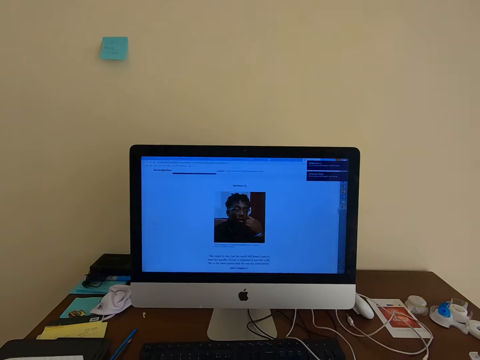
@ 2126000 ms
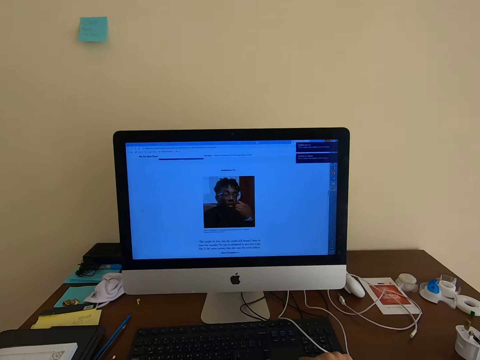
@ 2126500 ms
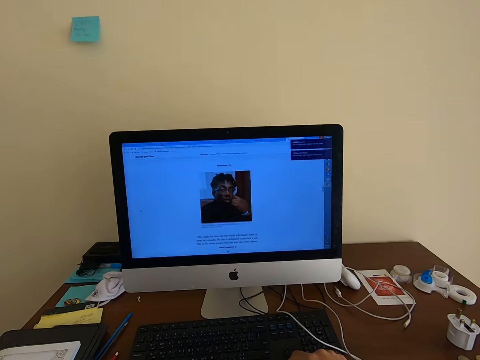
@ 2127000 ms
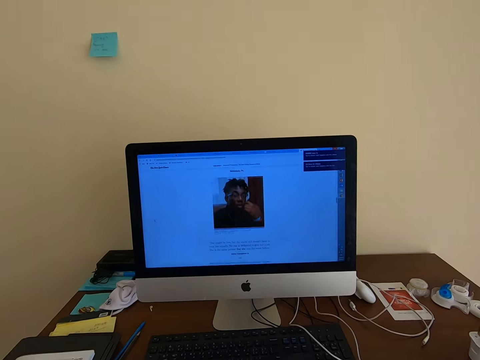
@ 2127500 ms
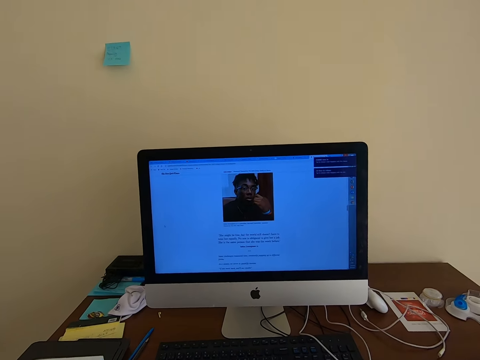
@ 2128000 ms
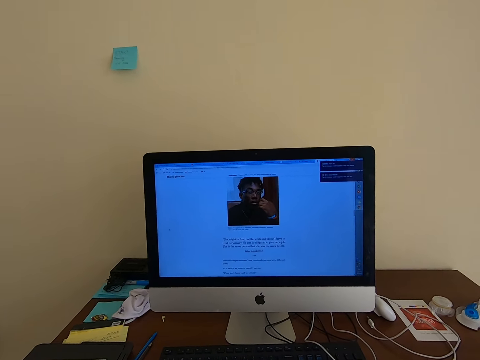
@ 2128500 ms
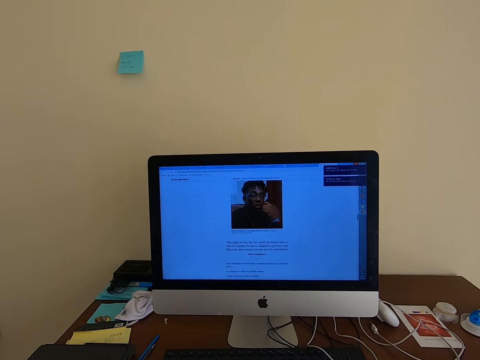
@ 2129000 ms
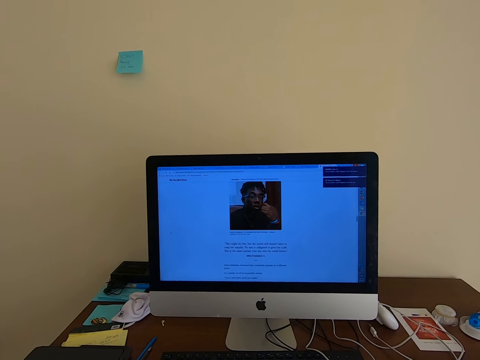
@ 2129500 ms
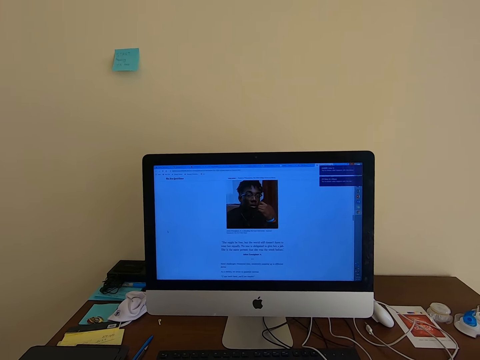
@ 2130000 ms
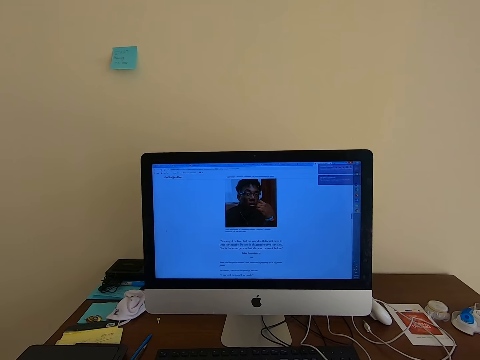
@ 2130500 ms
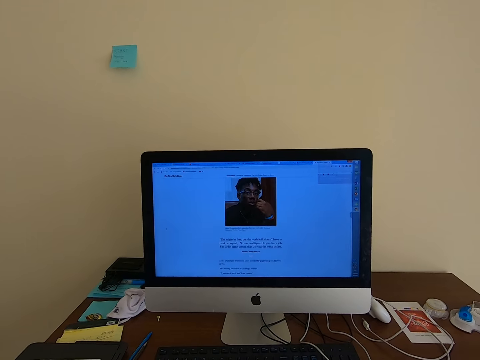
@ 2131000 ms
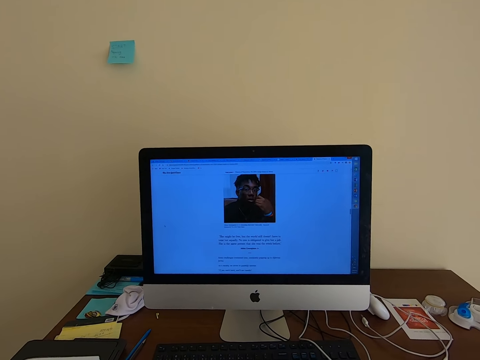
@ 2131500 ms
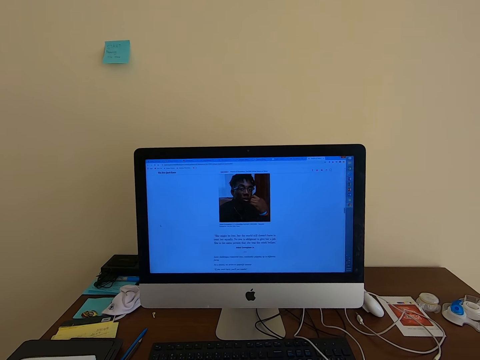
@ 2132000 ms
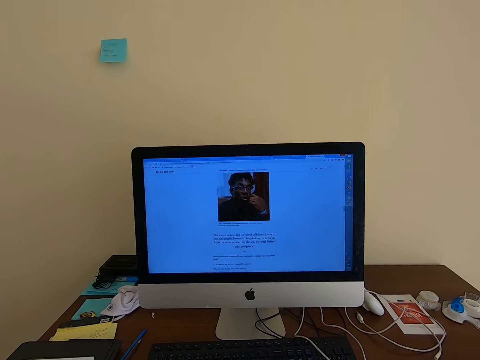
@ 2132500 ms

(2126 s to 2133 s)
The camera wearer scrolls down on the desktop. They look at the computer.

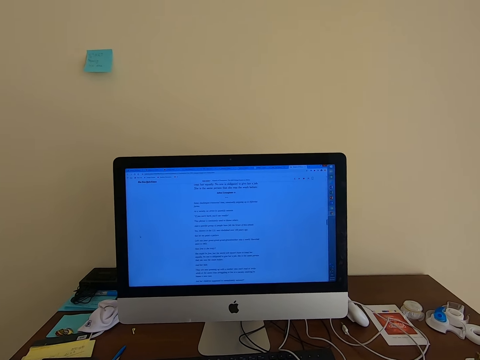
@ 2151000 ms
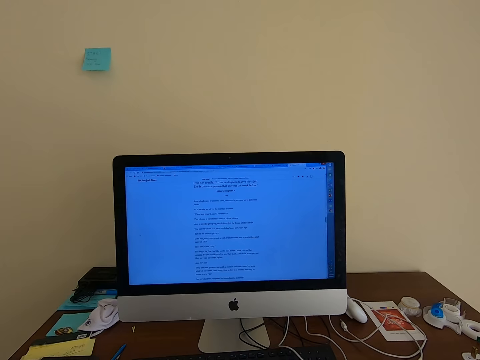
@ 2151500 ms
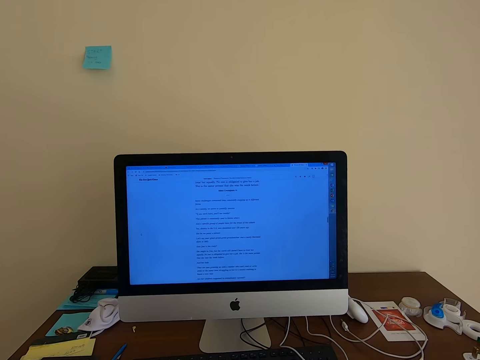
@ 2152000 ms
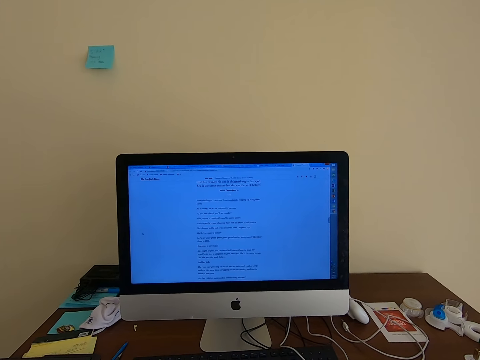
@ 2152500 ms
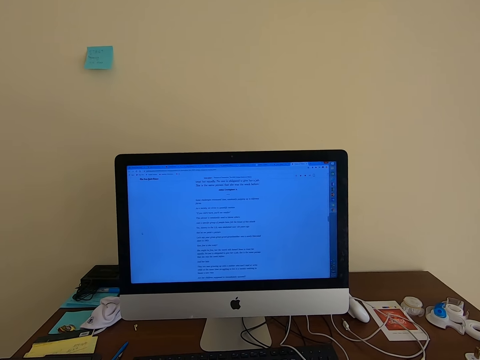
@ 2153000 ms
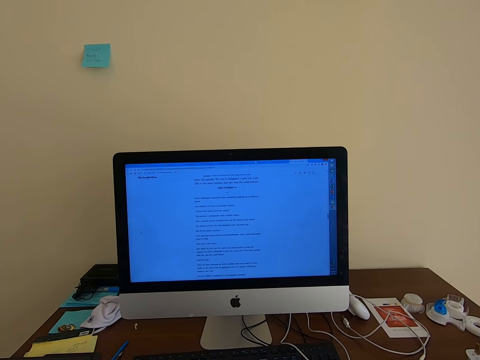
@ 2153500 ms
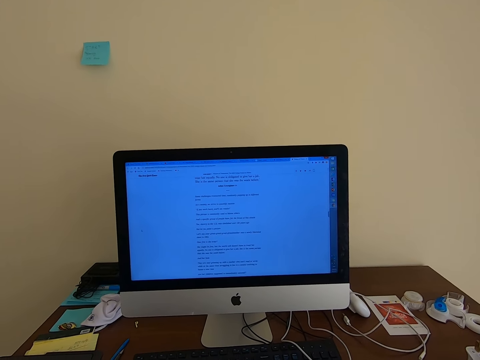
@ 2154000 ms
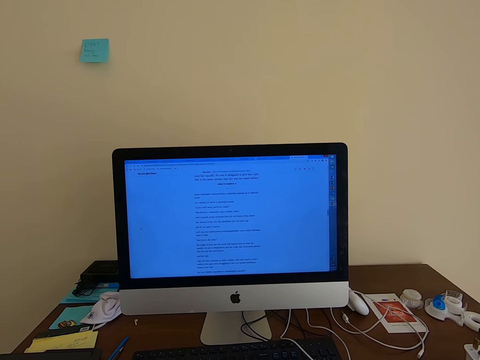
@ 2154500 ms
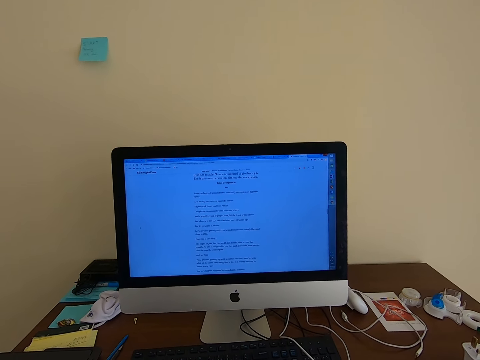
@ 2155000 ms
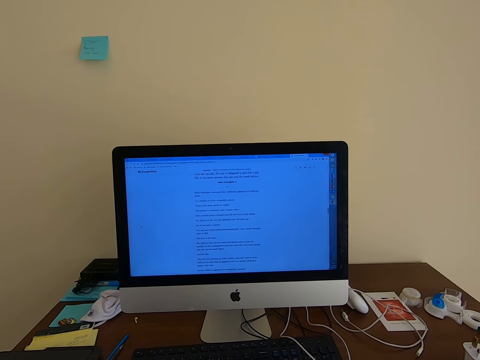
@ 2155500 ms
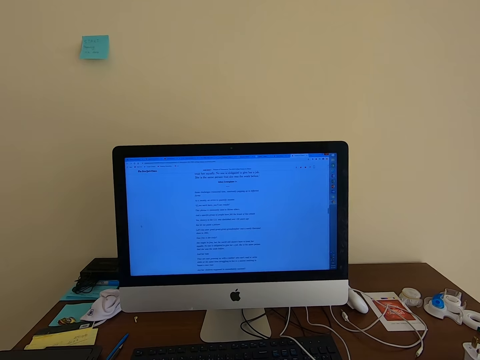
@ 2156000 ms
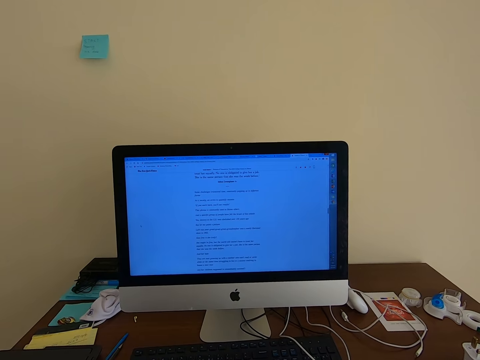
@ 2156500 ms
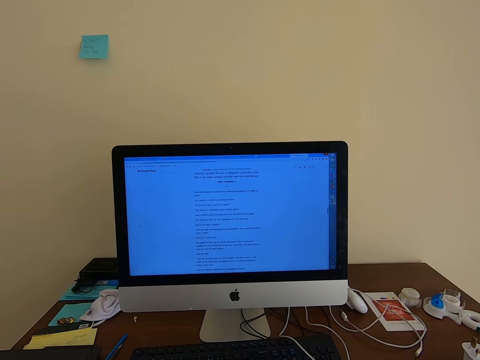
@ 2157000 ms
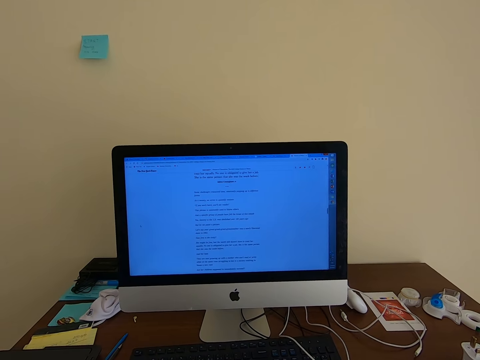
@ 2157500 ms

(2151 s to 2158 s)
The camera wearer looks at the desktop.

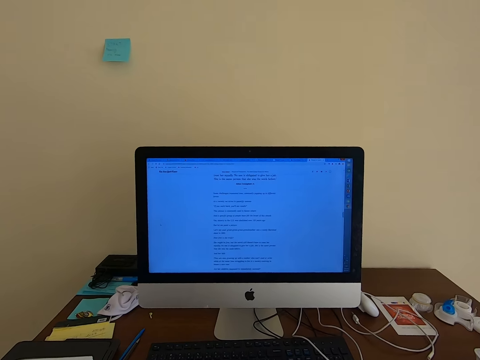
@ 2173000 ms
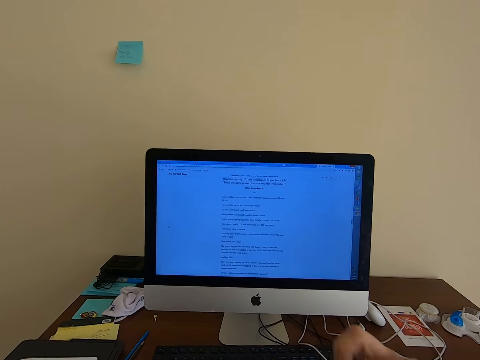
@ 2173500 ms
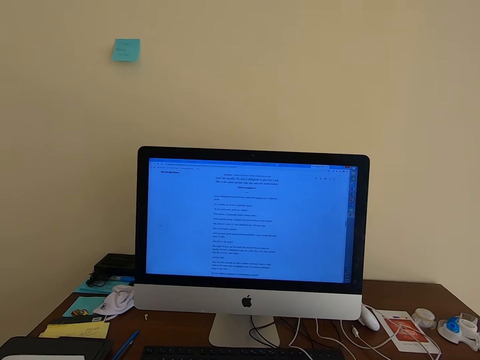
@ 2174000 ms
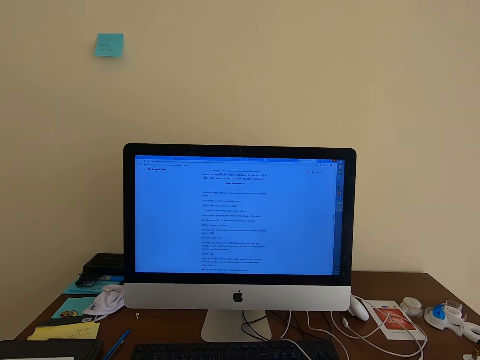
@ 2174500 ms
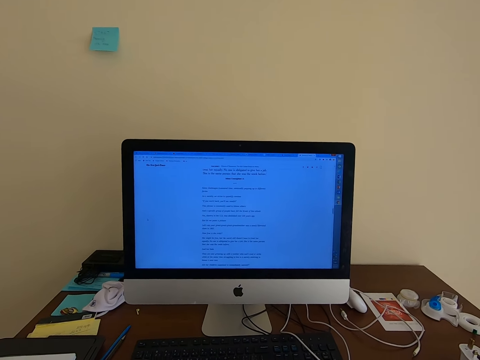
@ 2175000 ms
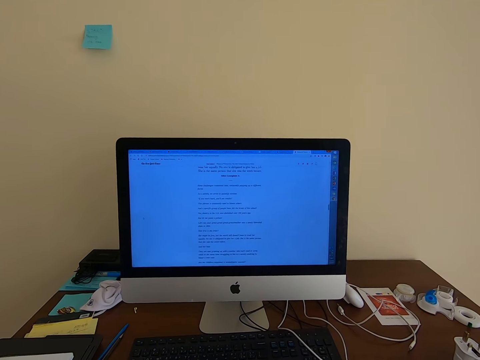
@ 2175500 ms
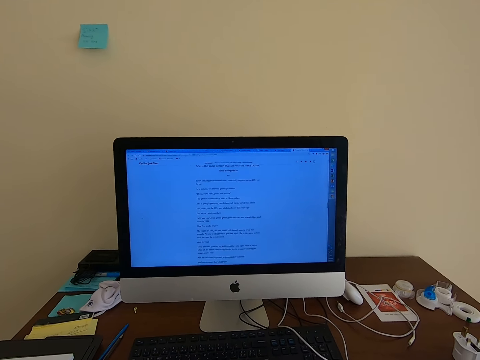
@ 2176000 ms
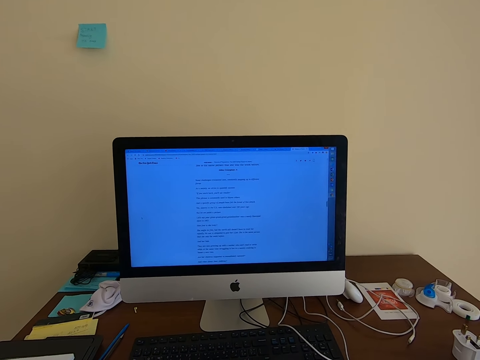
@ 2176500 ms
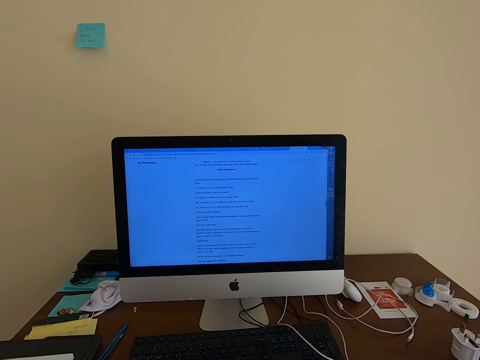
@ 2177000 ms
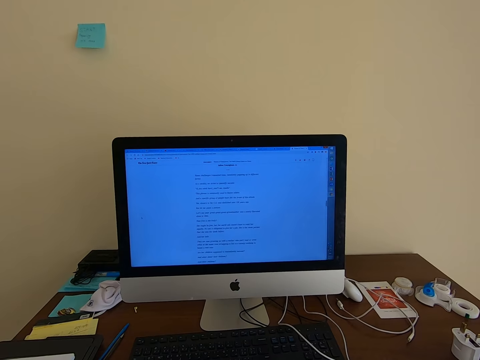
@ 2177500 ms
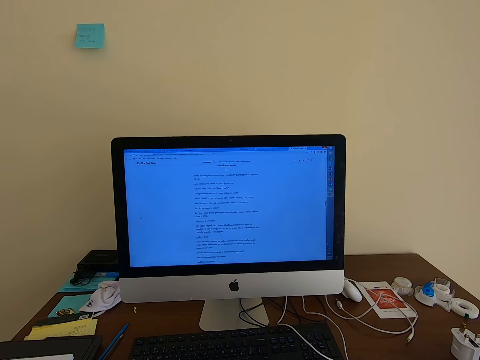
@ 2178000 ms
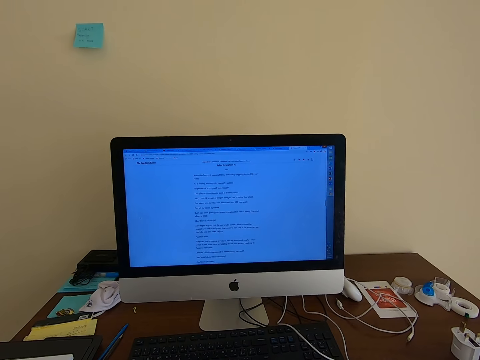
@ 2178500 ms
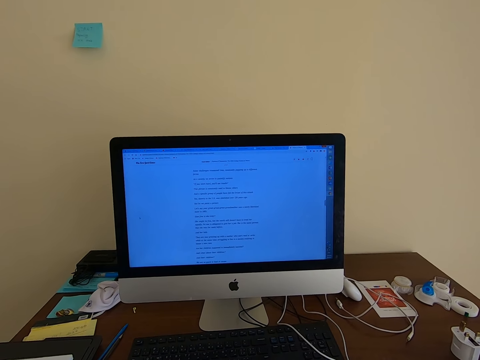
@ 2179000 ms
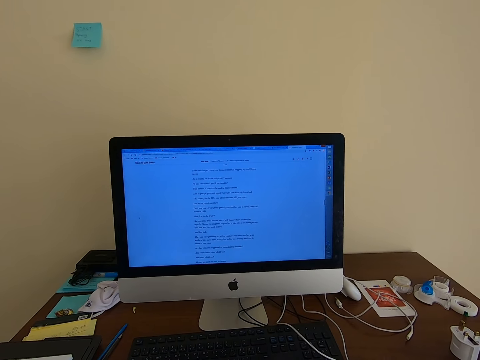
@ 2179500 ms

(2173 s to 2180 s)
The camera wearer operates a computer with a mouse.

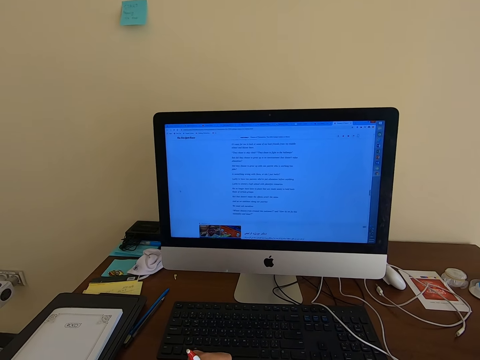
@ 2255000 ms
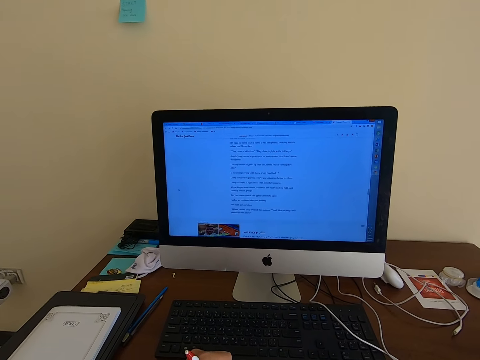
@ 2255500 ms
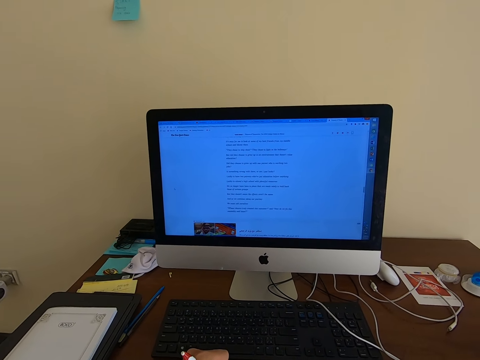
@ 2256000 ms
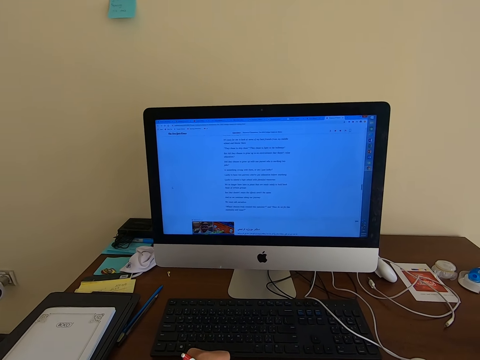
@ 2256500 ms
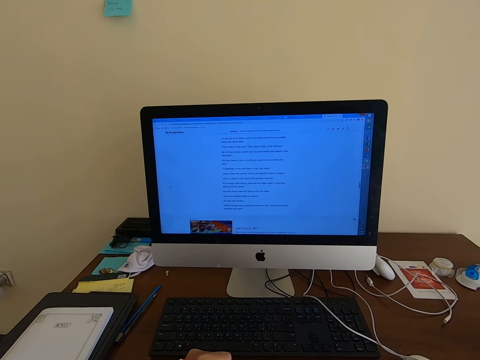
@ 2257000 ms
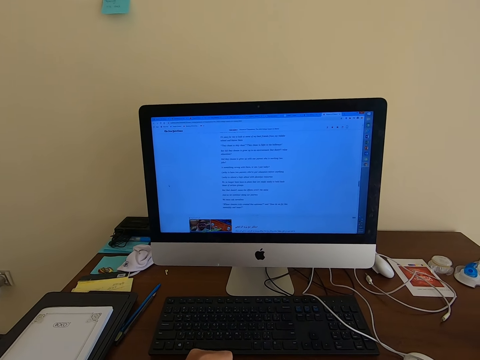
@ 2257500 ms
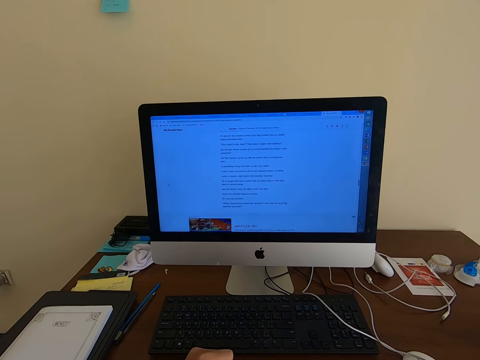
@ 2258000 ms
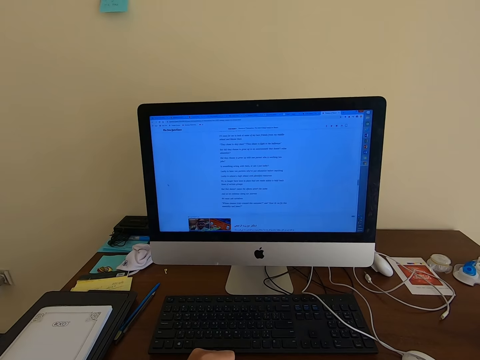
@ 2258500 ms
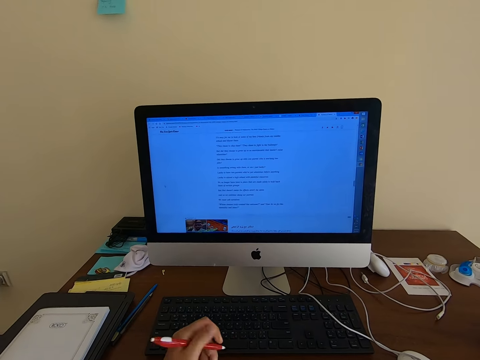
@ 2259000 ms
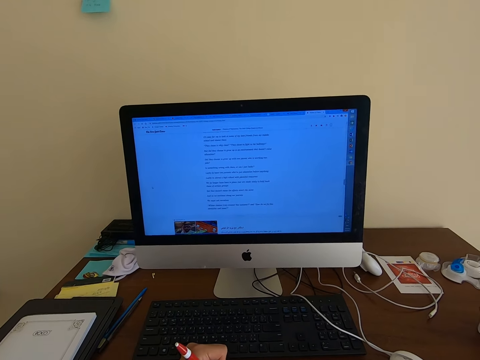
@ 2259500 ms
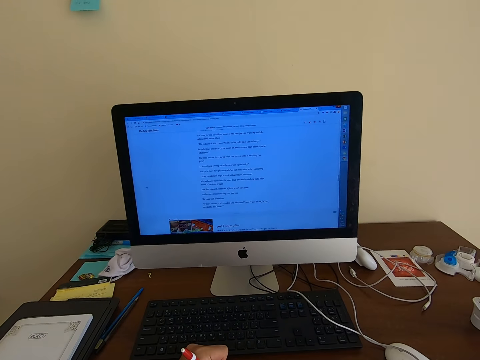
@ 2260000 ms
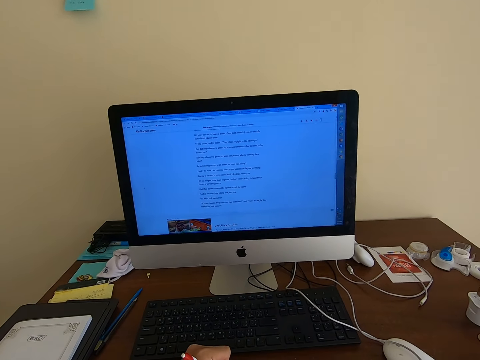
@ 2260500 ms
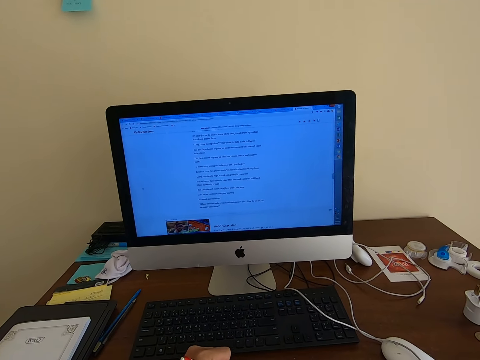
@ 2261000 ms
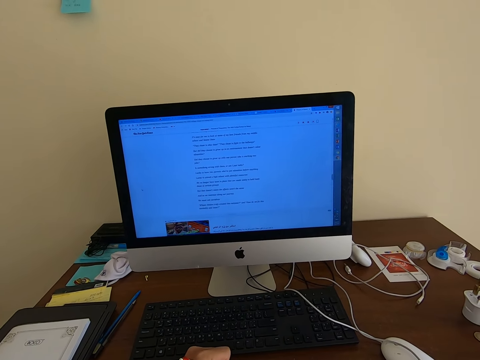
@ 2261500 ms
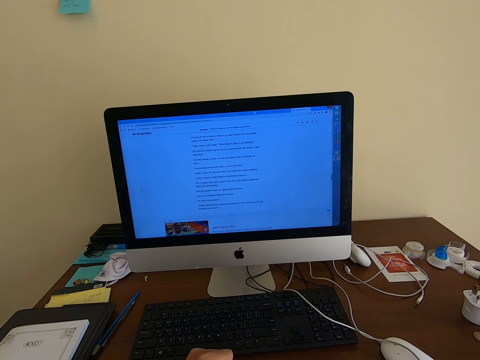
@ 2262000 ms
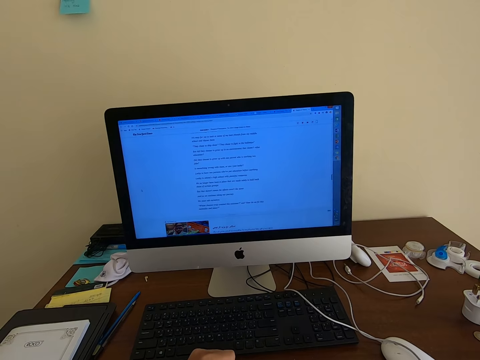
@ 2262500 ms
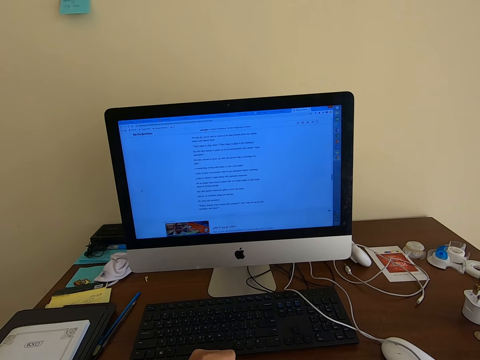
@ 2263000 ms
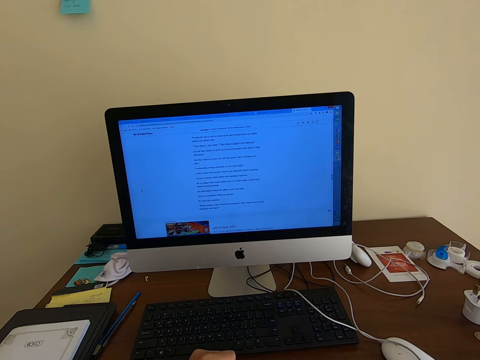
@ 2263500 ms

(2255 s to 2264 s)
The camera wearer writes.
